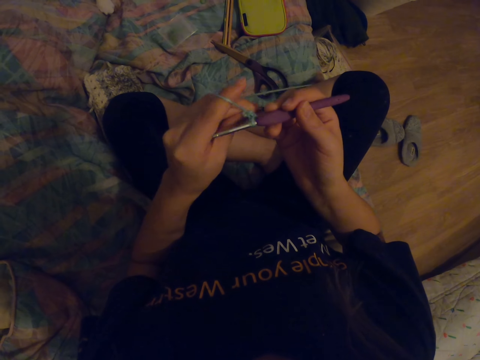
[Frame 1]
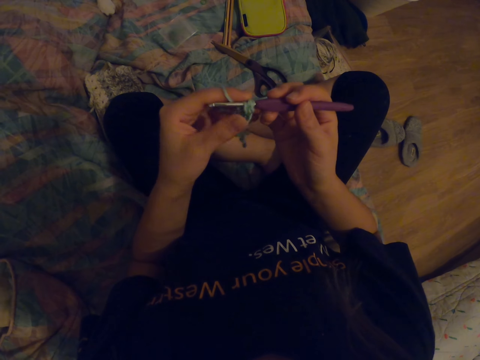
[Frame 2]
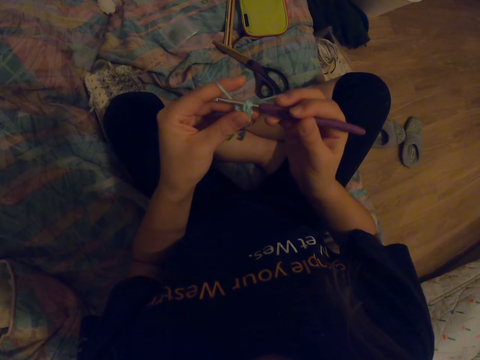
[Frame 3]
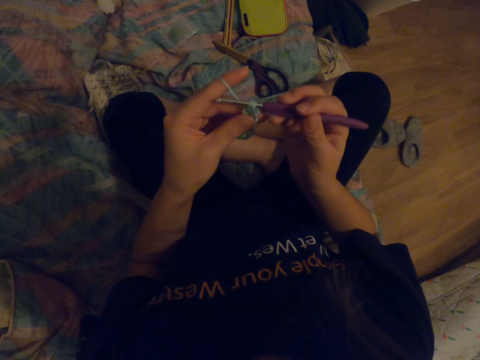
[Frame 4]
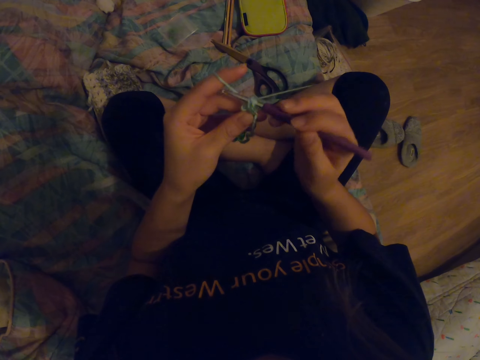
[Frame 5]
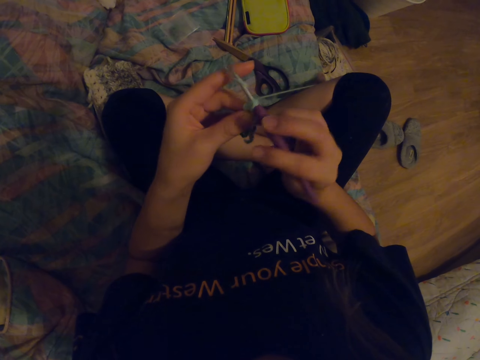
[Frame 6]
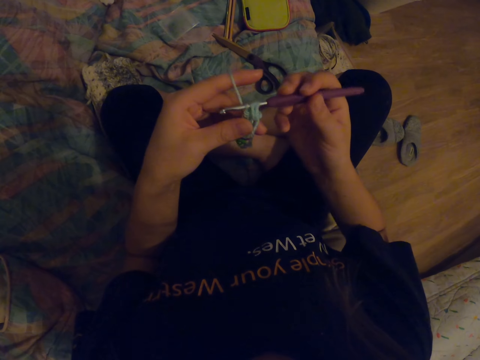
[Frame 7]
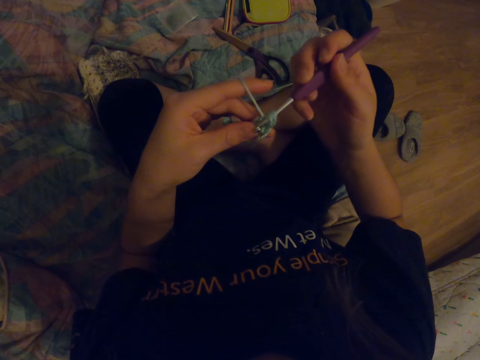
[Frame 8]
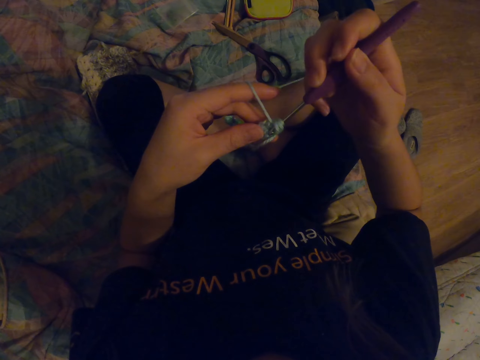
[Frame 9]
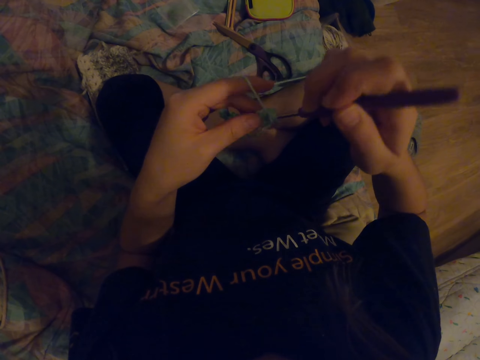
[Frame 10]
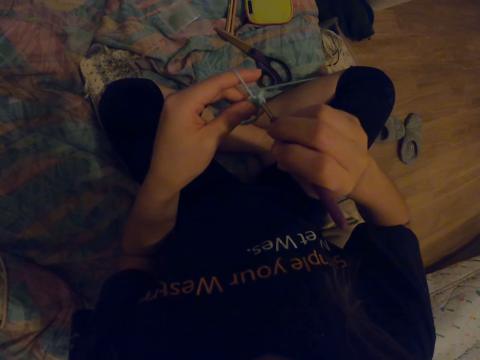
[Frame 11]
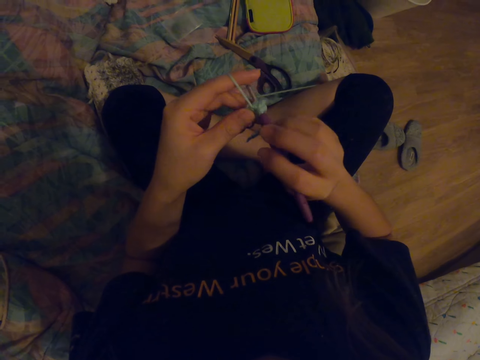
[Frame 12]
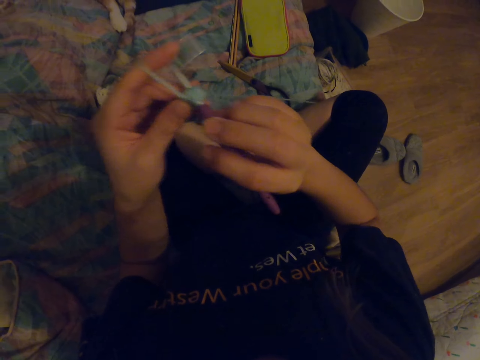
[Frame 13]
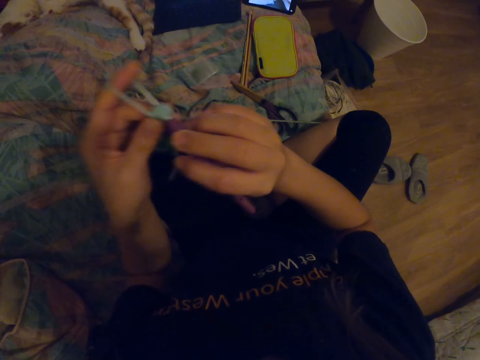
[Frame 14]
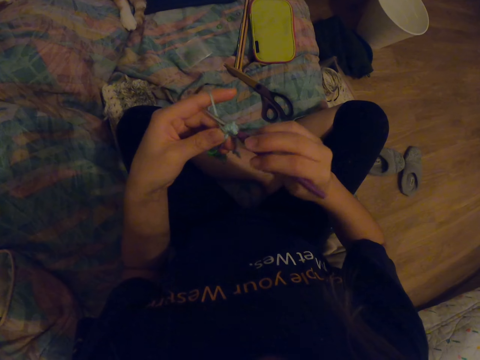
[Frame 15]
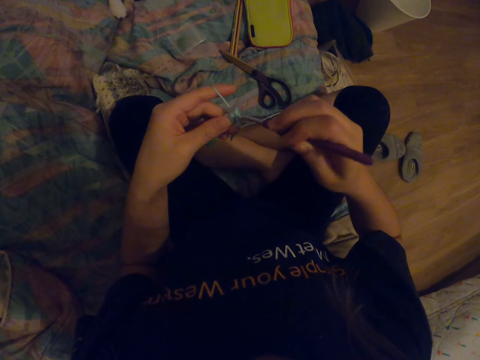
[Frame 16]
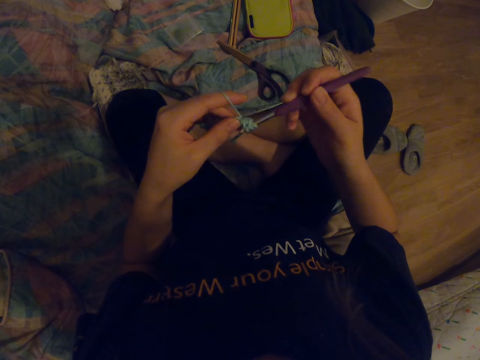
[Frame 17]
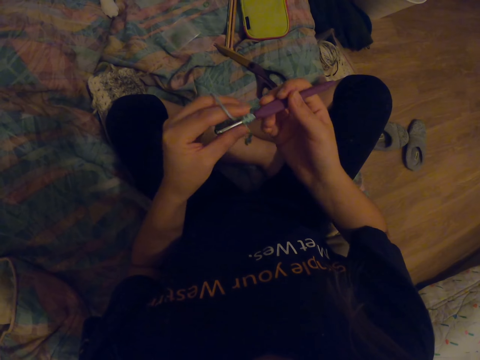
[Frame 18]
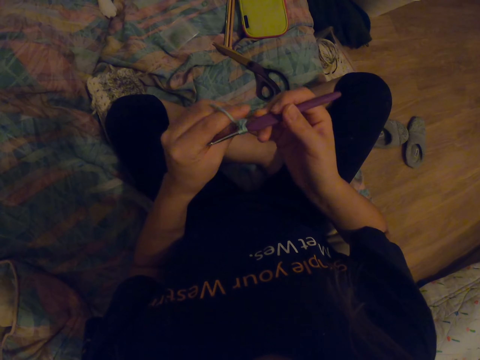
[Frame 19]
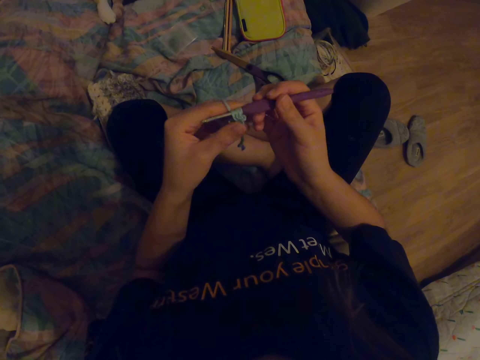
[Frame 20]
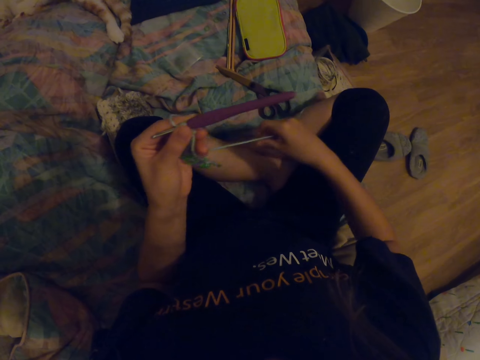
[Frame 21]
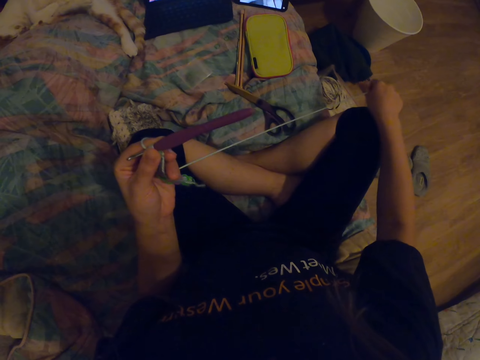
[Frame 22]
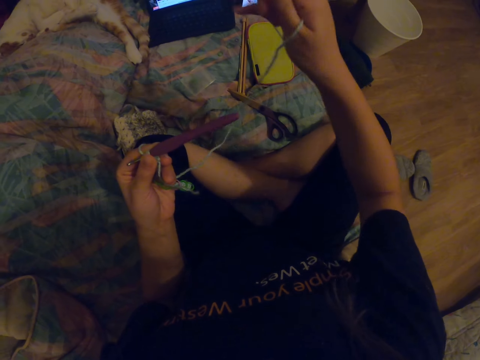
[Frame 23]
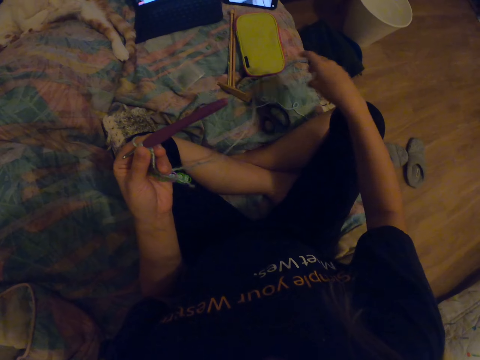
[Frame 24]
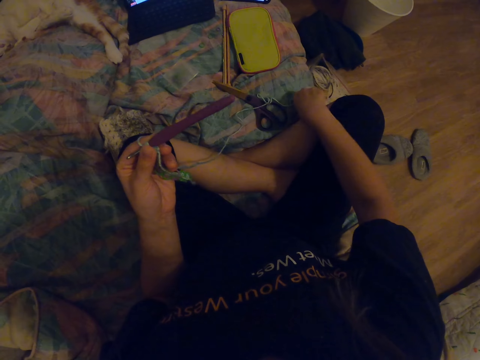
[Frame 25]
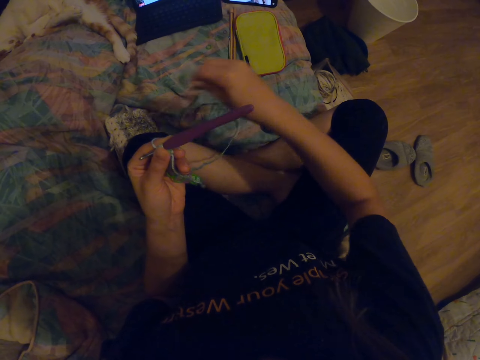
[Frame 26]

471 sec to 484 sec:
The camera wearer straightens a thread. They straighten the thread again. They pull the yarn.

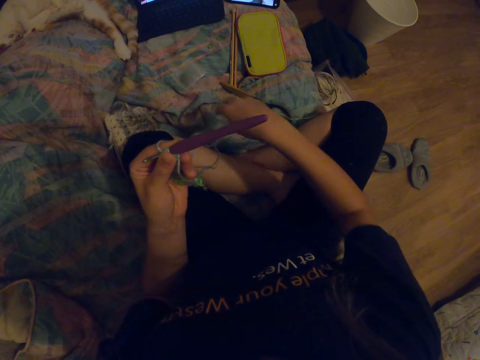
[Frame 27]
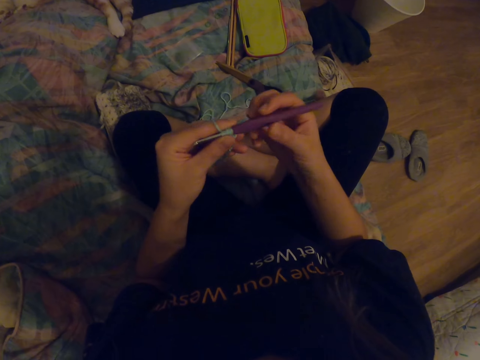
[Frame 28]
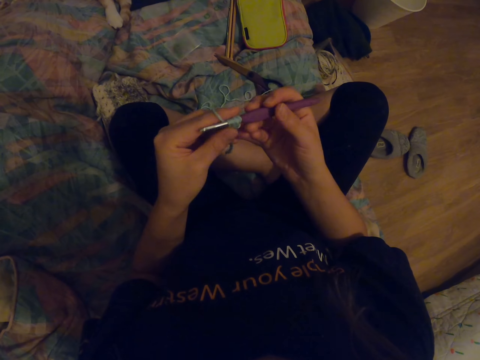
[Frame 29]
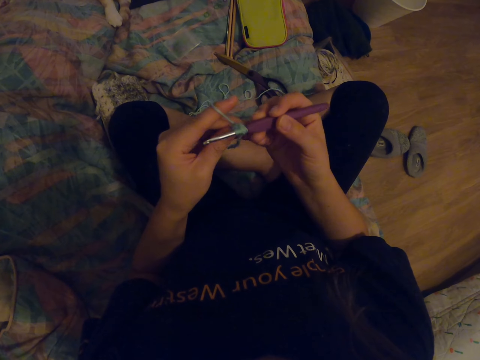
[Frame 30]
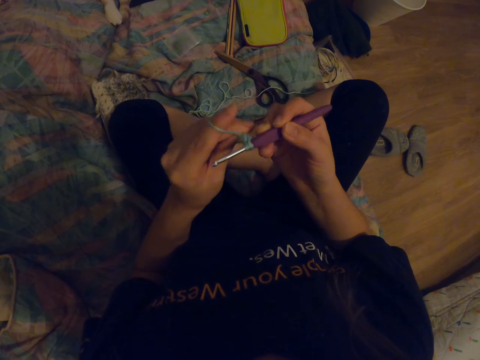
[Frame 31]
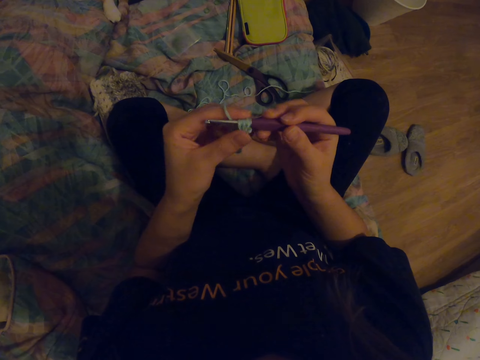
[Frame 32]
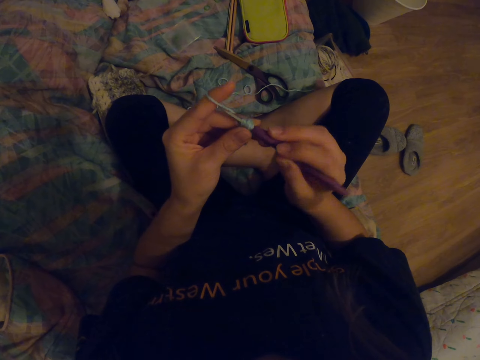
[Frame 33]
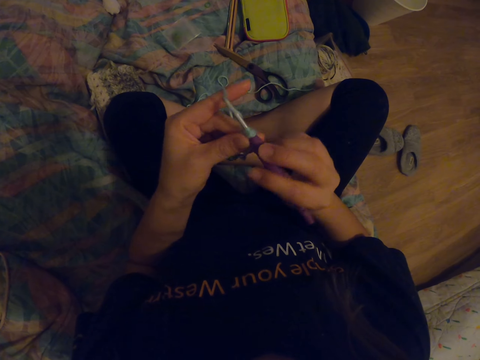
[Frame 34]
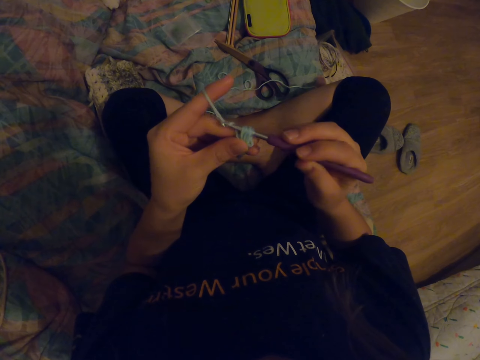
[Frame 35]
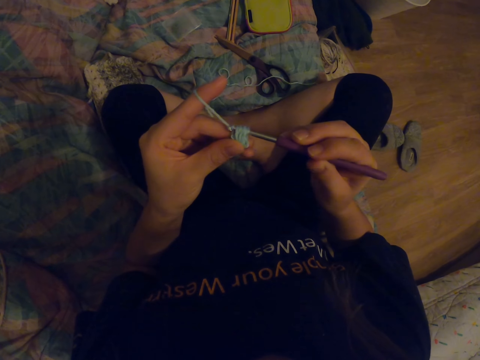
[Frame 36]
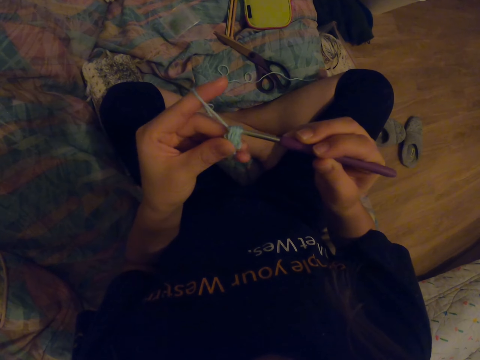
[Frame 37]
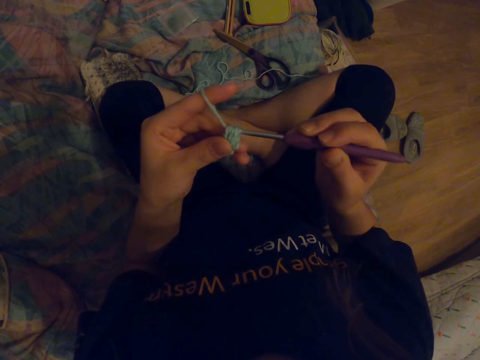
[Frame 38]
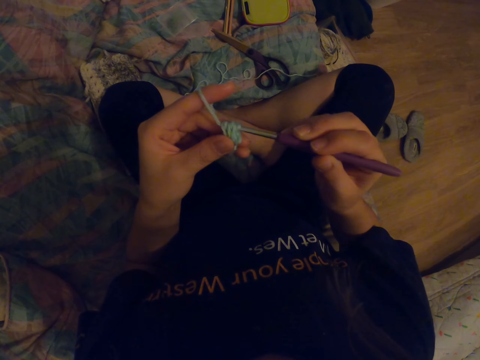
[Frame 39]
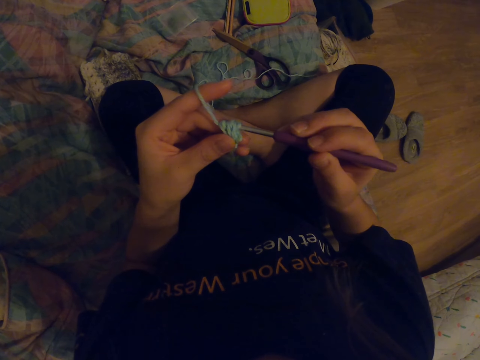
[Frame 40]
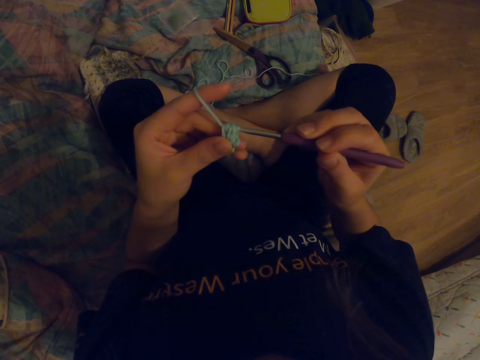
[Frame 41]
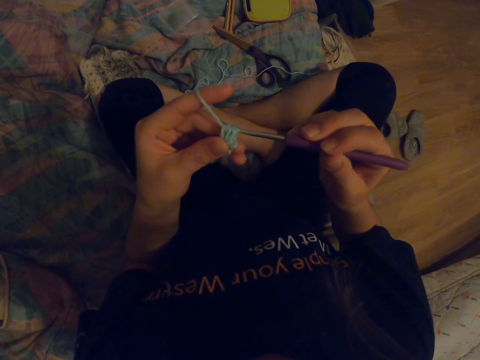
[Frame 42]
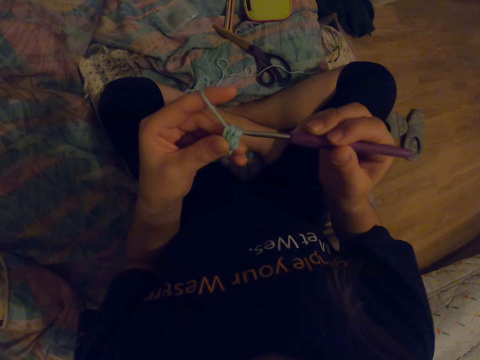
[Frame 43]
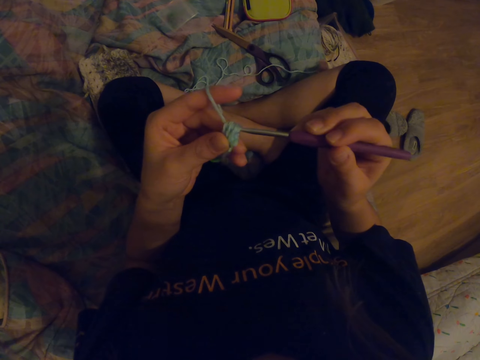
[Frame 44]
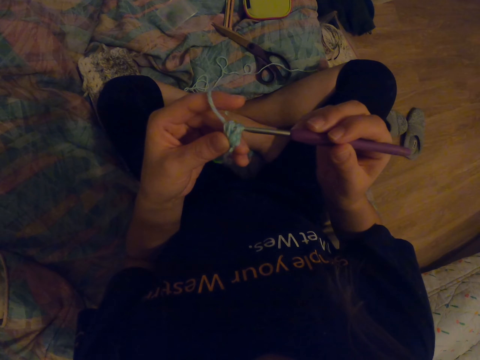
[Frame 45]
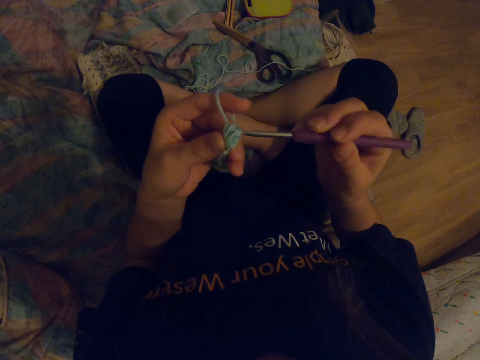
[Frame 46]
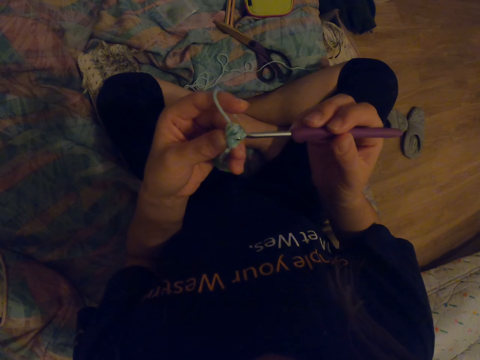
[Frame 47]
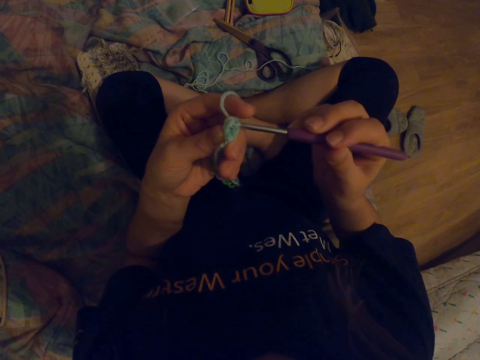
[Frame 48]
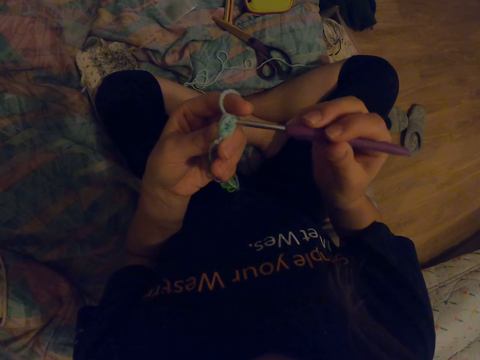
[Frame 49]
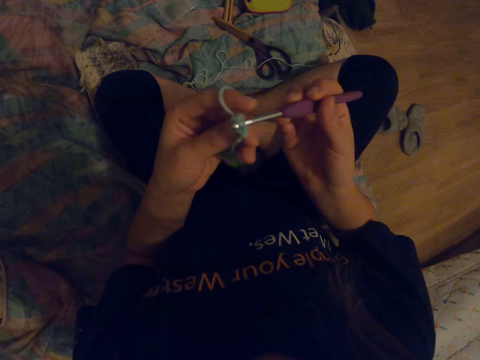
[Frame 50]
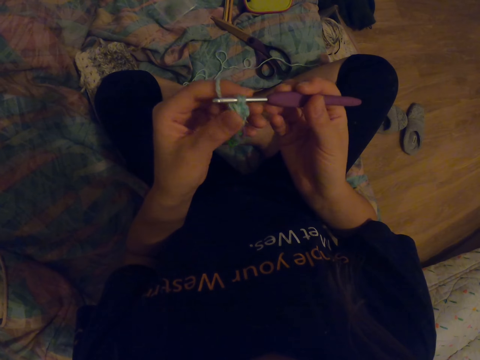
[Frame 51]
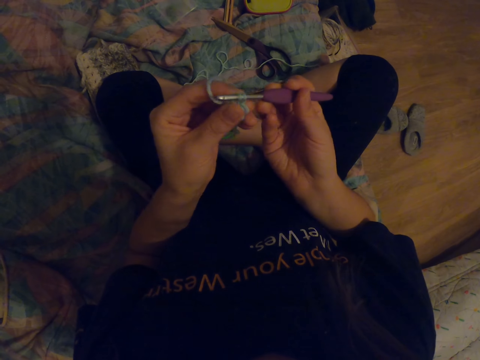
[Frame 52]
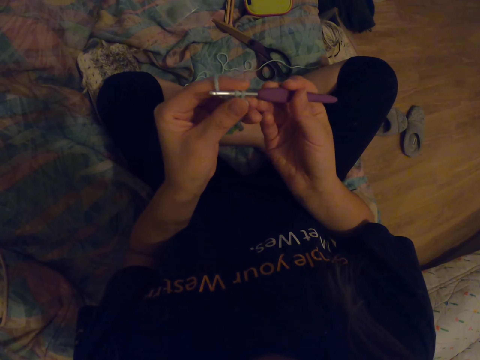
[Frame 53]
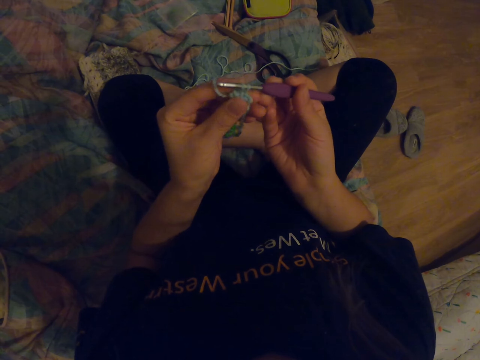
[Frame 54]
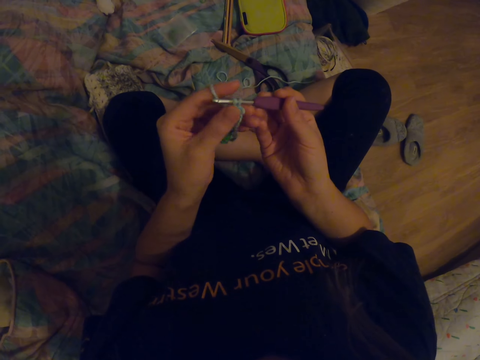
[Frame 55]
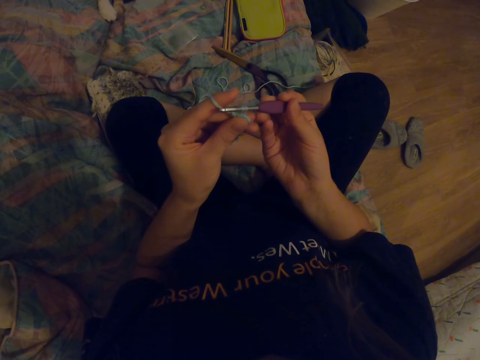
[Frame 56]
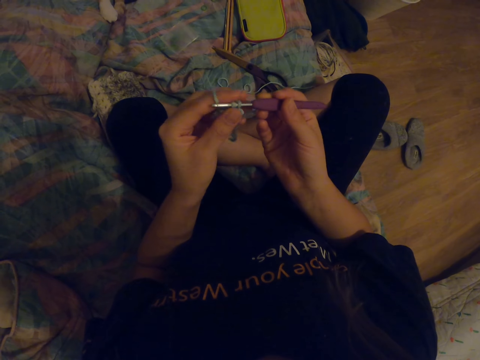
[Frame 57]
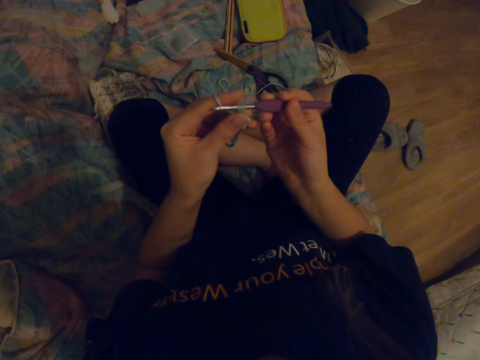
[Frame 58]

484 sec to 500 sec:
The camera wearer looks at the fabric. They knit the fabric with a crochet hook.
